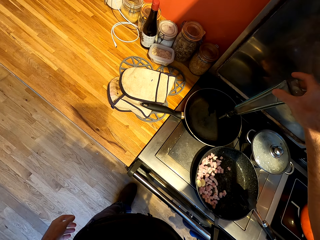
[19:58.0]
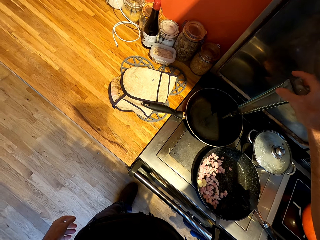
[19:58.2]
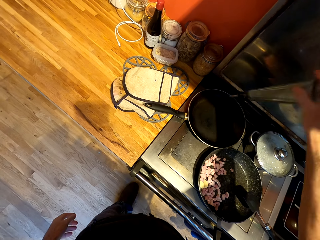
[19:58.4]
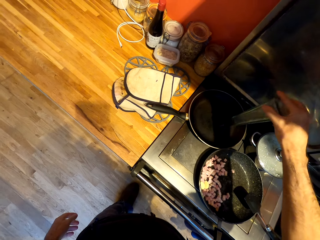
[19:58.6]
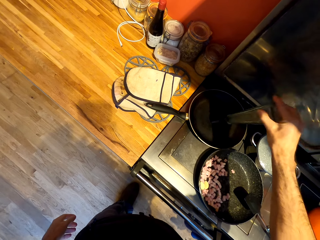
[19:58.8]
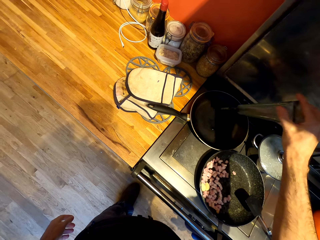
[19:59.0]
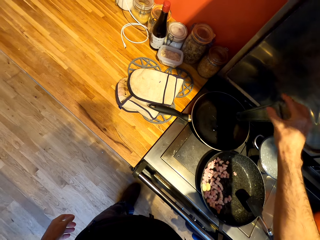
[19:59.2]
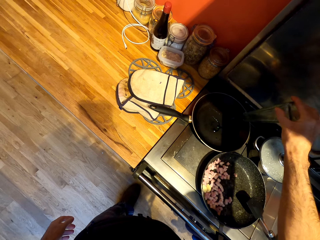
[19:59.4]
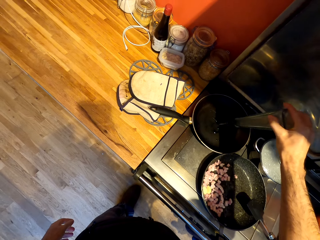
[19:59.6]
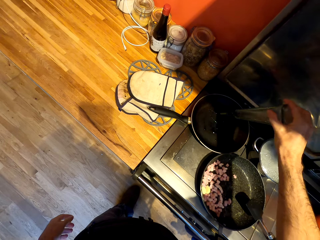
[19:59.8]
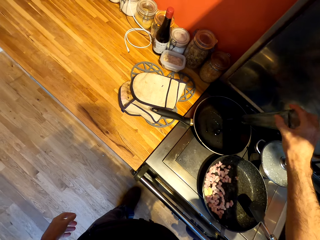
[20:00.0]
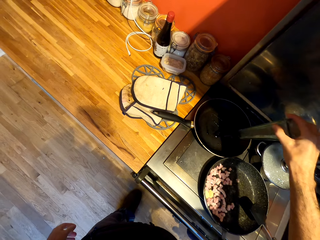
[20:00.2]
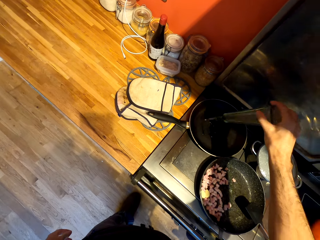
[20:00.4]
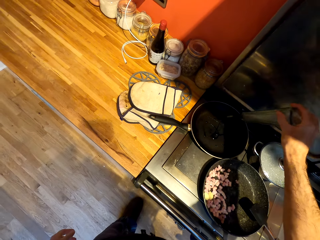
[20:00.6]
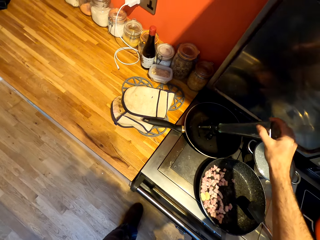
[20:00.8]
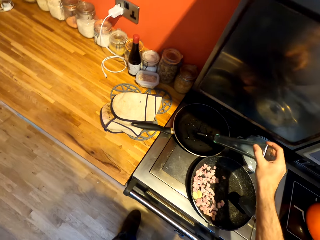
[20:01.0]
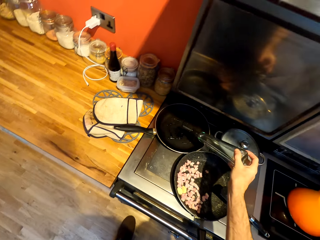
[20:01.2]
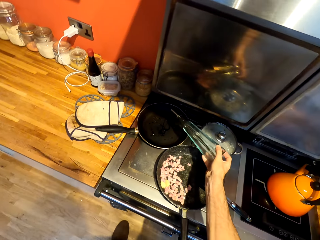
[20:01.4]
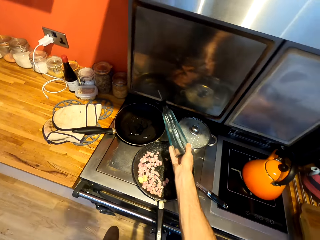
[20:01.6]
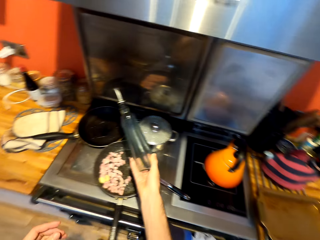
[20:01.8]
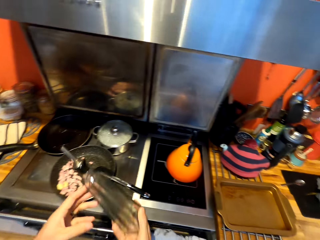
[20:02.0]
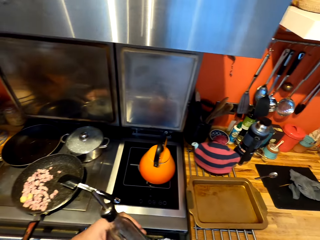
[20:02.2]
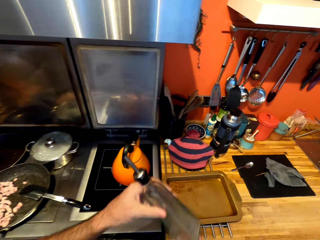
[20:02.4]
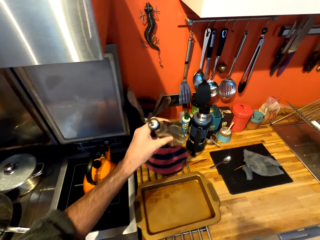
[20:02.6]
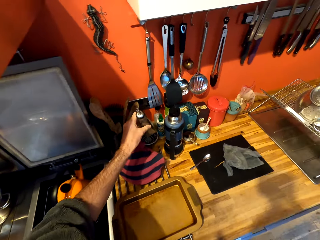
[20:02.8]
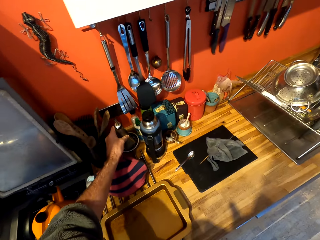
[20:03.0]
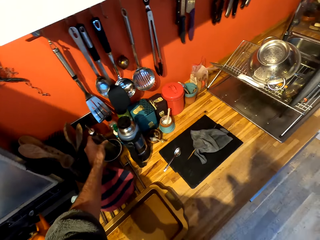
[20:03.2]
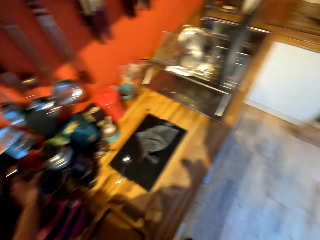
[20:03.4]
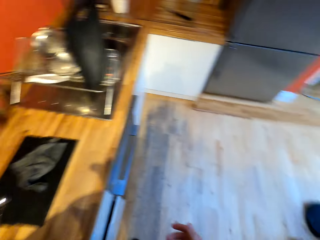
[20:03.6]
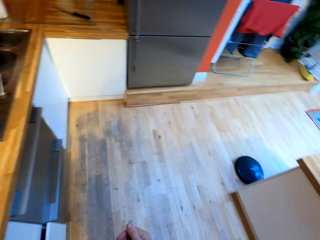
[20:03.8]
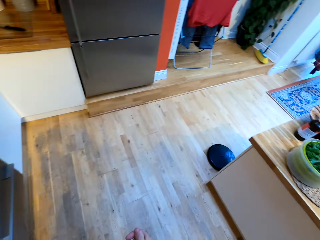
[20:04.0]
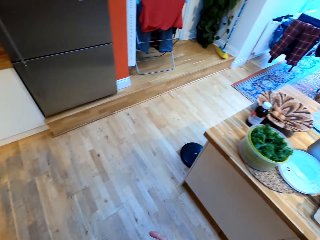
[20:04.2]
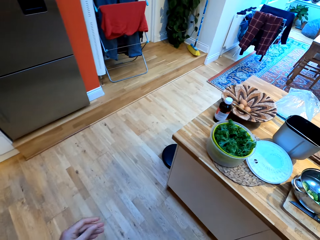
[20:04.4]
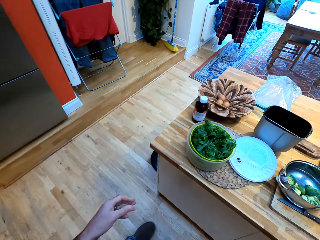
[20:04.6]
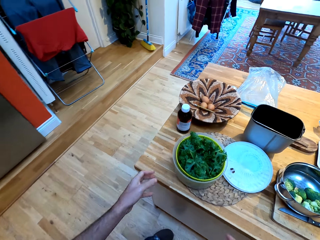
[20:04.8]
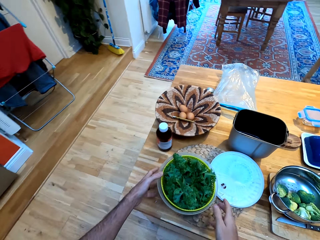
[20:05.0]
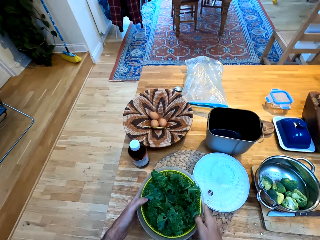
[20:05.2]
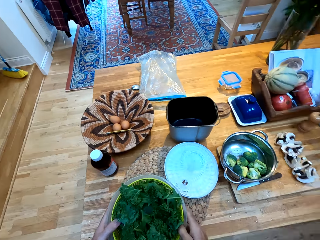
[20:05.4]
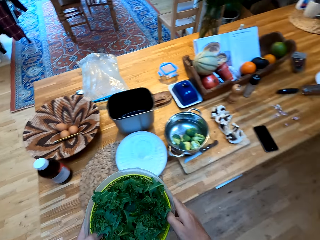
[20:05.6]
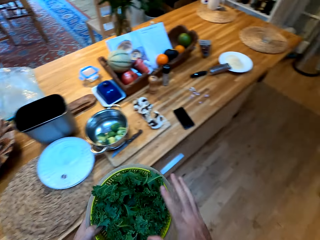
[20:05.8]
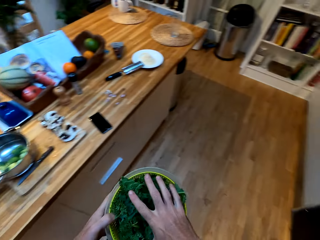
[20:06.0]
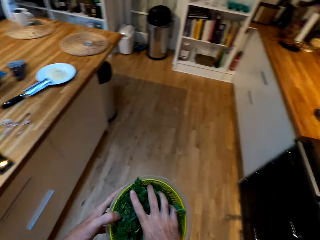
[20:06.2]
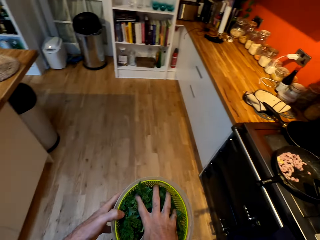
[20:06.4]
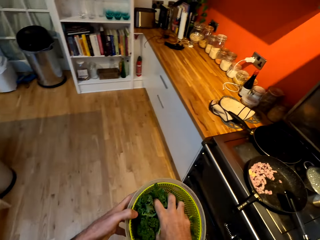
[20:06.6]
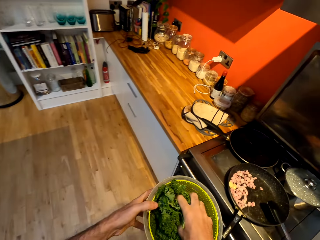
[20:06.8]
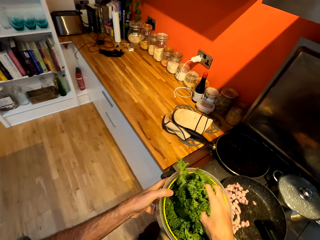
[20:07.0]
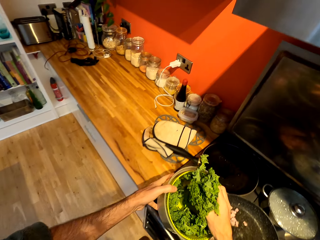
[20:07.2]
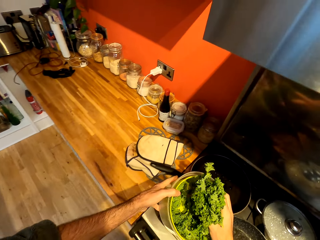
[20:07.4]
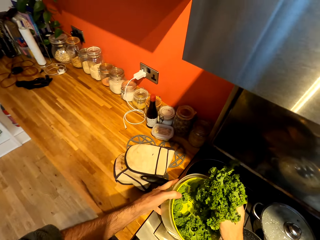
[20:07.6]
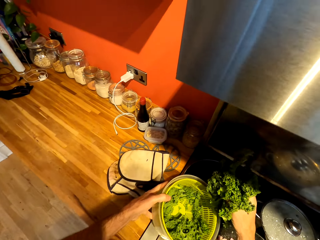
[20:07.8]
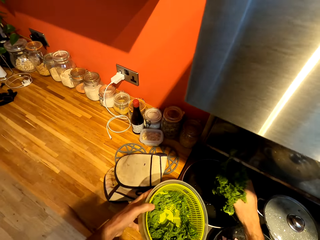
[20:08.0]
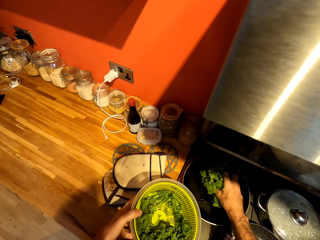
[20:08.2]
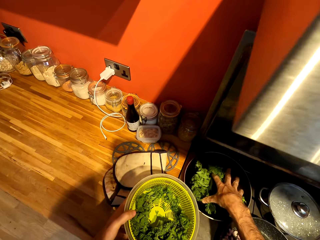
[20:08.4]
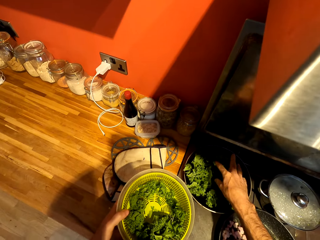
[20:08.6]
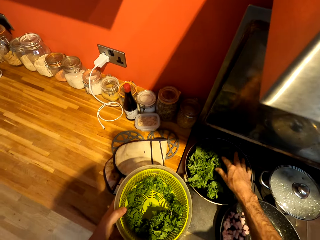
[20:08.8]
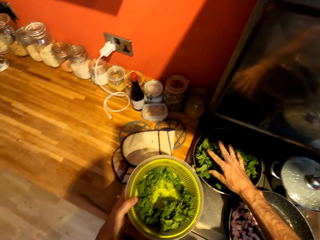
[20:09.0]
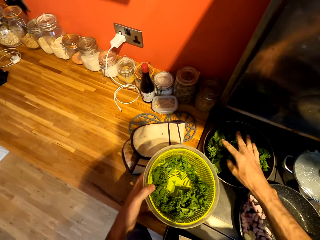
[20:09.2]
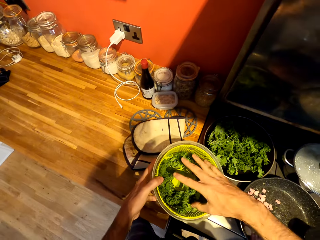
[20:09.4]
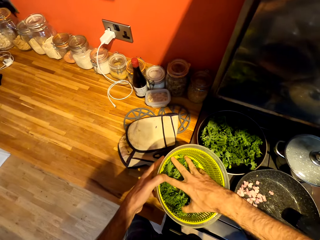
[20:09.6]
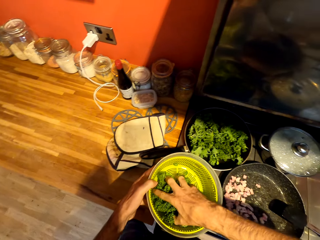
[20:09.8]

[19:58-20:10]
The camera wearer walks around a kitchen. They put down a bottle on the counter. They walk around the kitchen. They pick up a bowl from the counter. They walk around the kitchen. They scoop vegetables from the bowl. They put the vegetables on a pan.

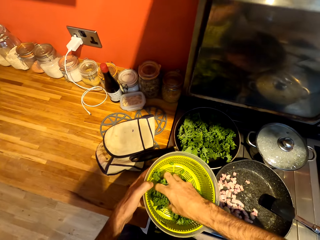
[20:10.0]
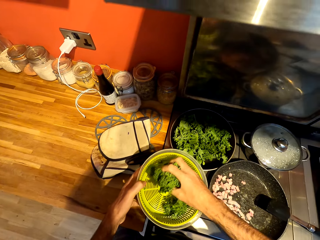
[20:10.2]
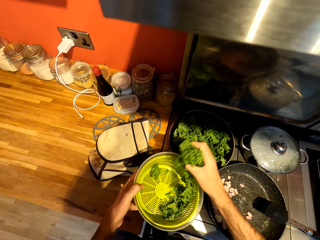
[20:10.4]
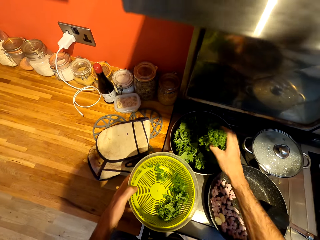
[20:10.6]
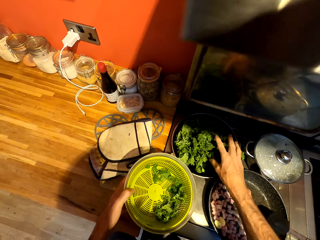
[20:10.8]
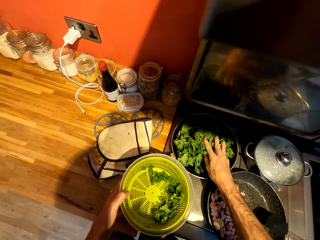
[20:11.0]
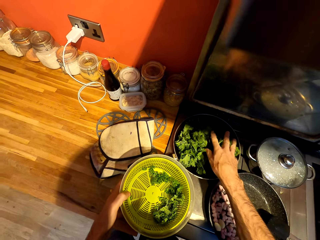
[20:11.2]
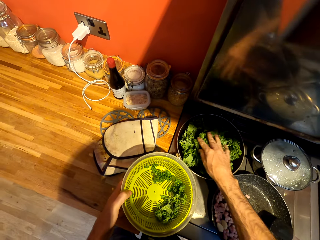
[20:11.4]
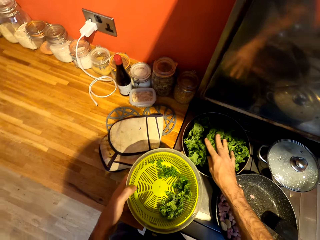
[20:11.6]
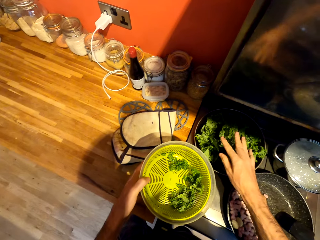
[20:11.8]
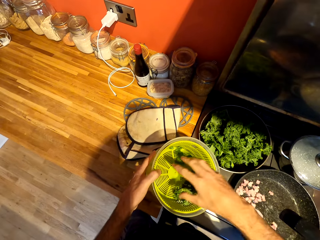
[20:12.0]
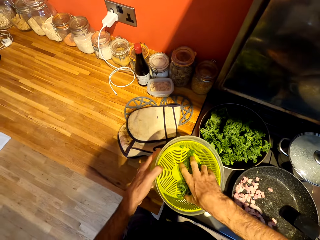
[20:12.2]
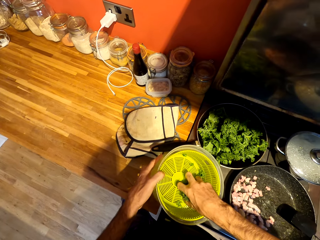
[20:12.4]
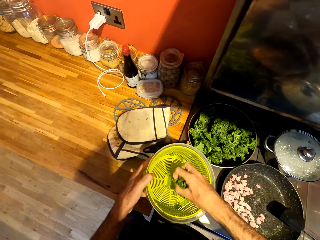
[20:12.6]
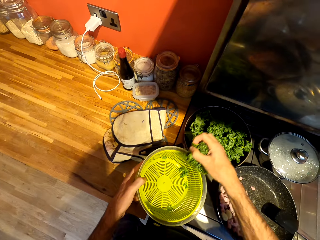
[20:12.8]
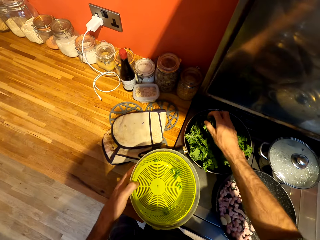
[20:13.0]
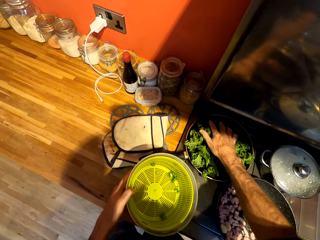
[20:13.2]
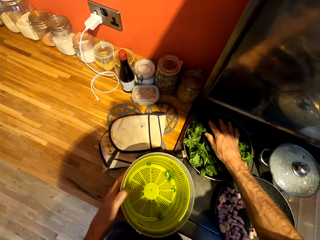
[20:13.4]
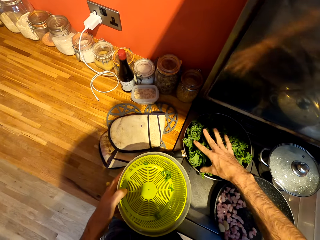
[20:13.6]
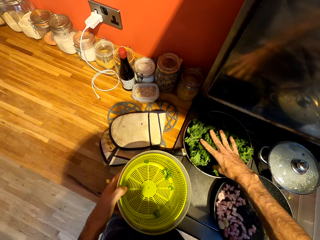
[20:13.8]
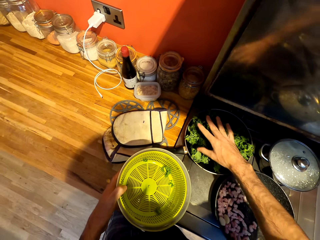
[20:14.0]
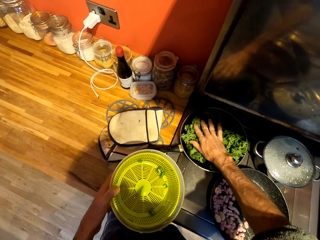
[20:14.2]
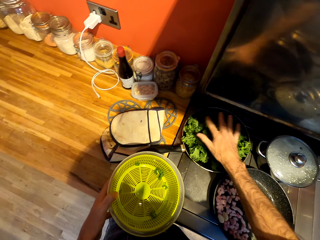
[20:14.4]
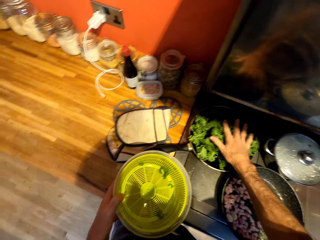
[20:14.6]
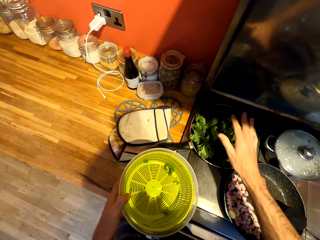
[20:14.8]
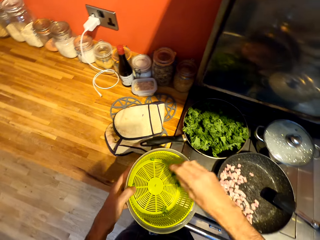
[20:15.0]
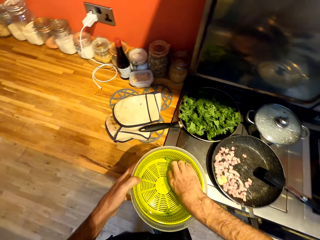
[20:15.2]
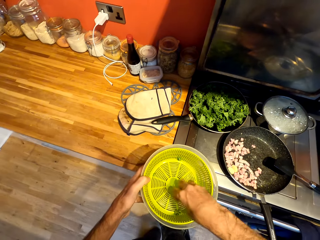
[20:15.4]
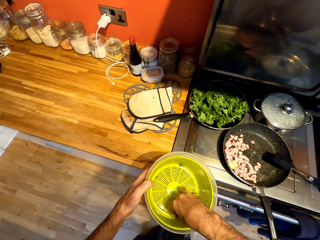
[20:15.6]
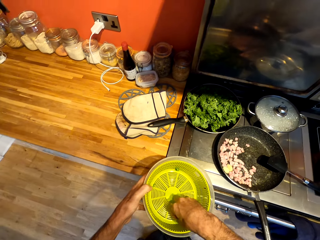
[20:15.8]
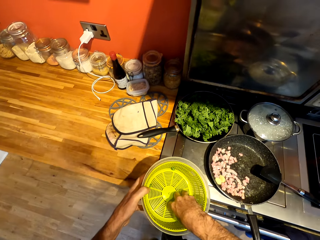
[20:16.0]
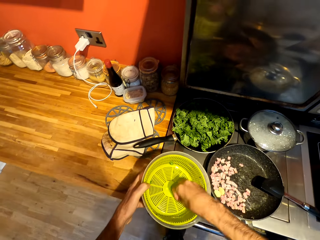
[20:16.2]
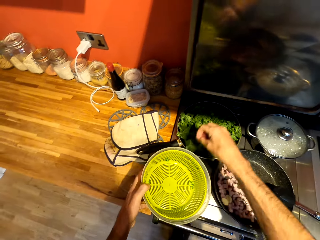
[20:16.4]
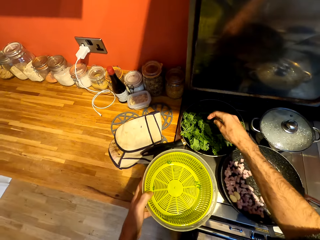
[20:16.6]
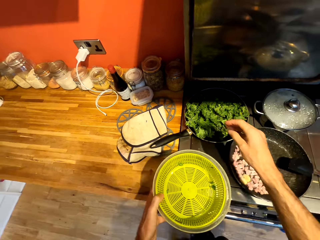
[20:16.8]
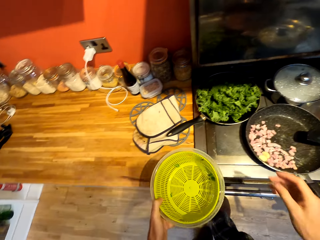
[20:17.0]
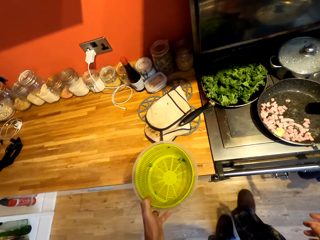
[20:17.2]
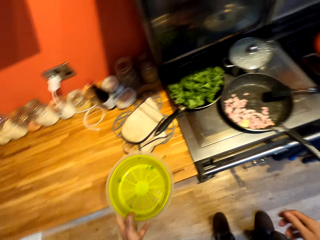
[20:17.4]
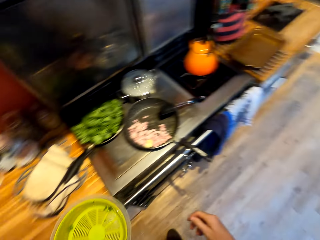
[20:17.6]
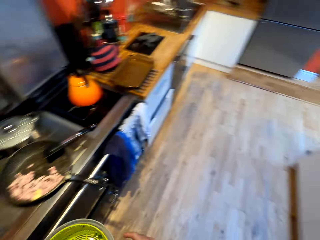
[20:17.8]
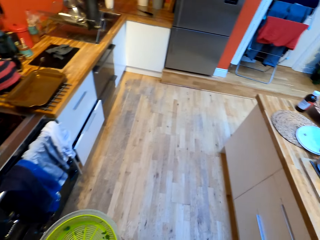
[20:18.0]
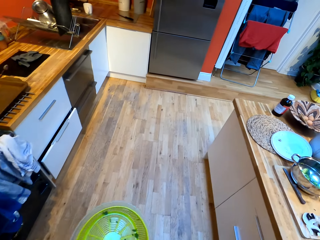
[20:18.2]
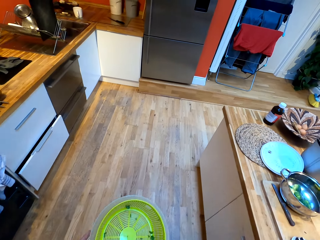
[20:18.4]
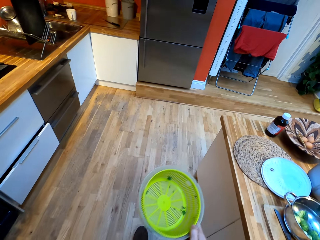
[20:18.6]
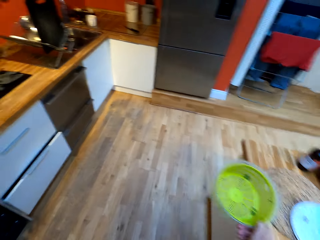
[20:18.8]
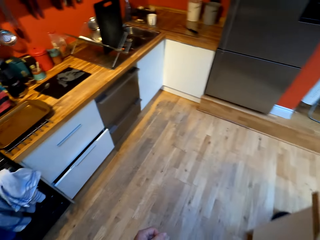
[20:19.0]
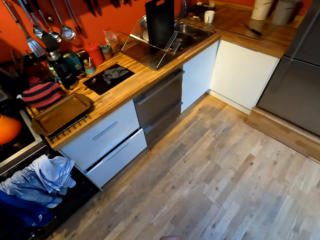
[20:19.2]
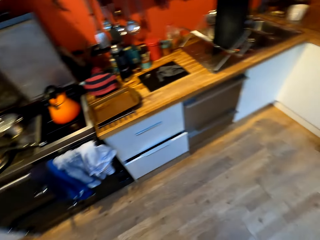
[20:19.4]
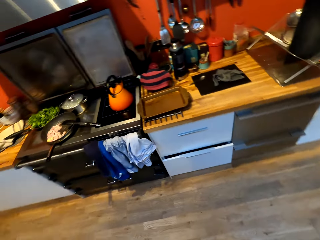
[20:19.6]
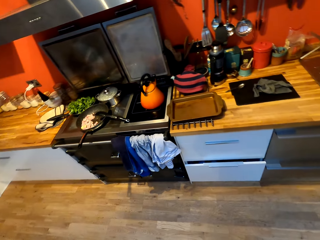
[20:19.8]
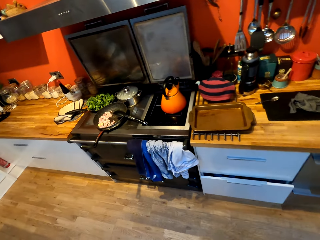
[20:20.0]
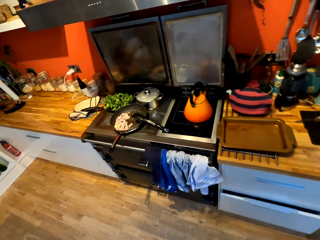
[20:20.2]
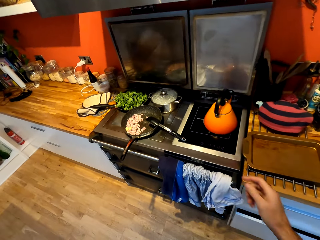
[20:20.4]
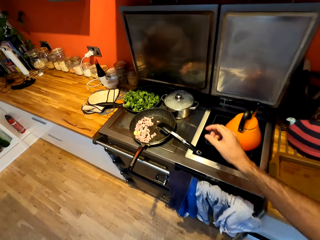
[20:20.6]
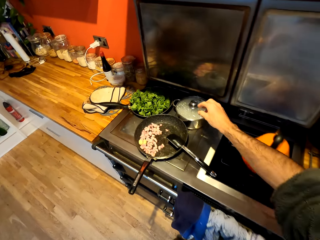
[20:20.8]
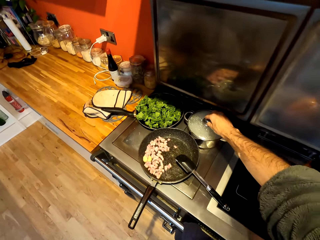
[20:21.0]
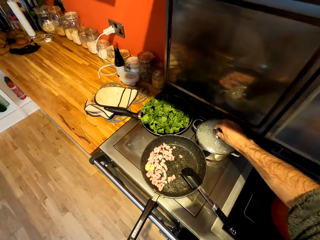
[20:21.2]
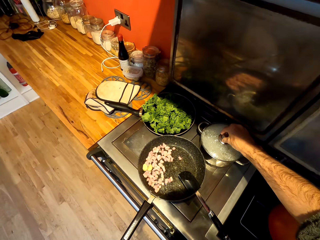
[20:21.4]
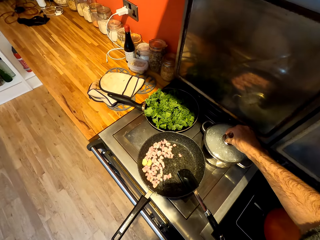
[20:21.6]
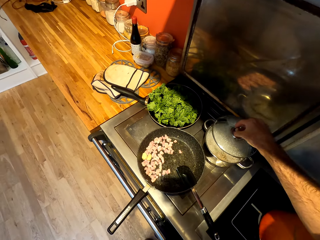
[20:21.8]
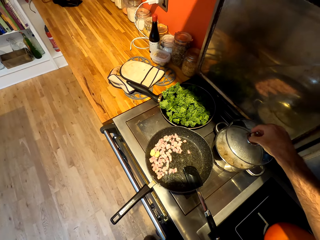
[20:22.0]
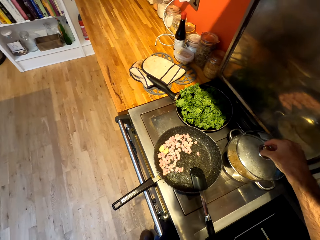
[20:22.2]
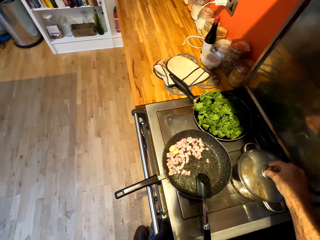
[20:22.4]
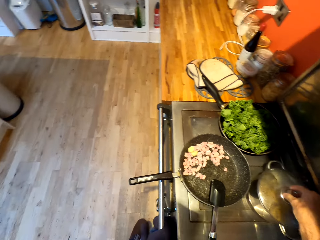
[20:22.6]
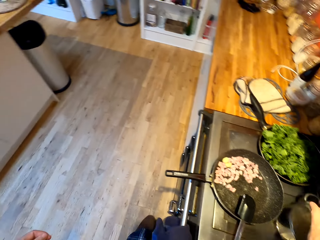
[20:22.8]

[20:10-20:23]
The camera wearer scoops vegetables from a bowl. They put the vegetables on a pan. They scoop vegetables from the bowl. They put the vegetables on the pan. They adjust the vegetables on the pan. They scoop vegetables from the bowl. They put the vegetables on the pan. They walk around a kitchen. They put the bowl on the counter. They walk around the kitchen. They open a lid. They pick up a tin from a cooking pot.
